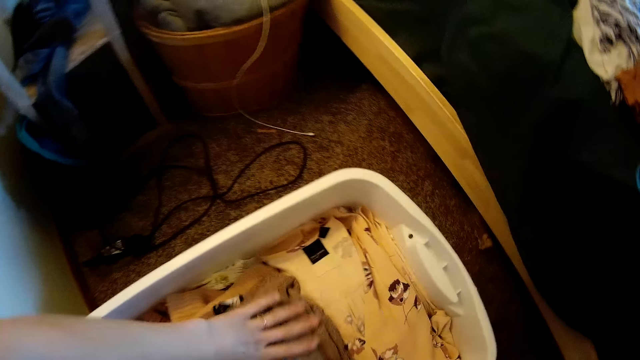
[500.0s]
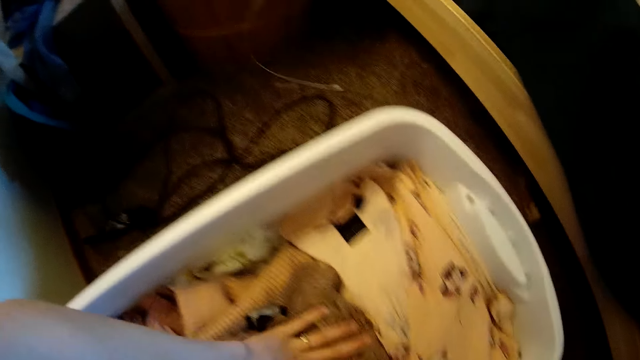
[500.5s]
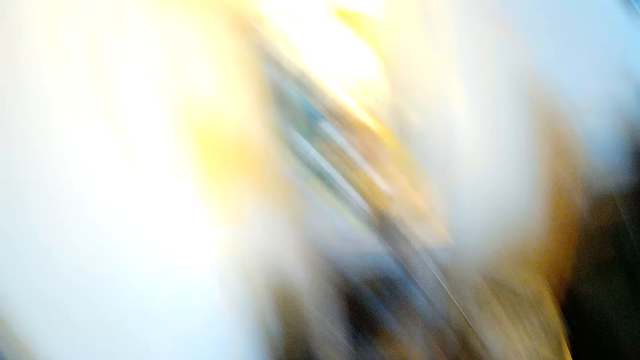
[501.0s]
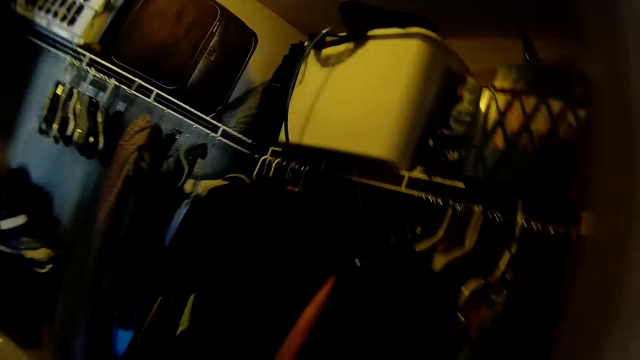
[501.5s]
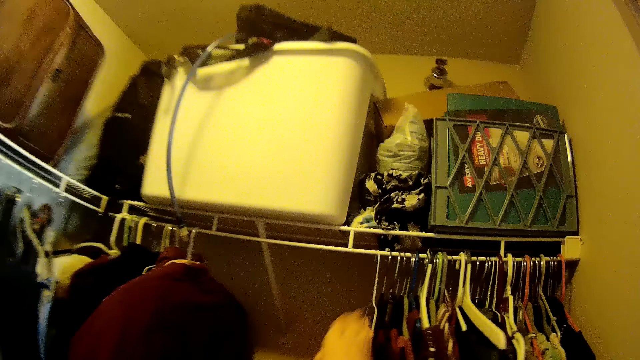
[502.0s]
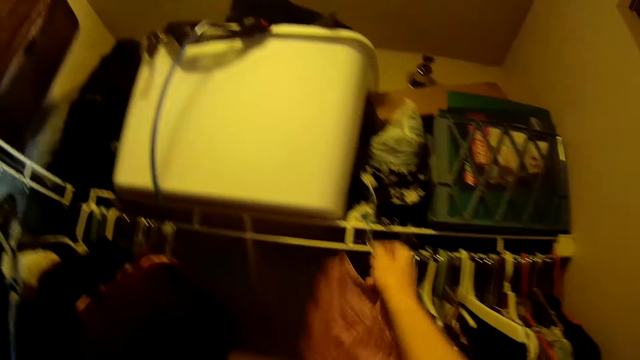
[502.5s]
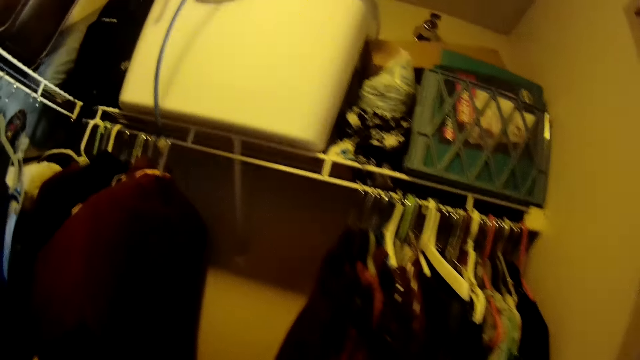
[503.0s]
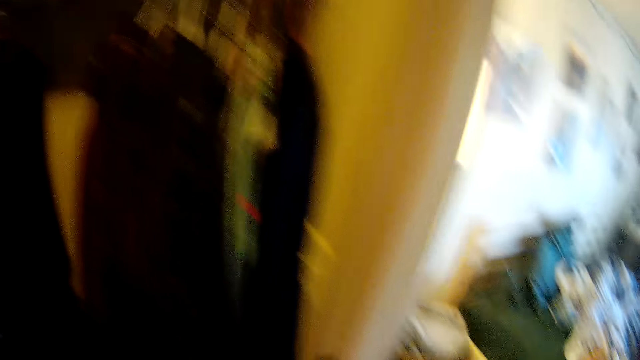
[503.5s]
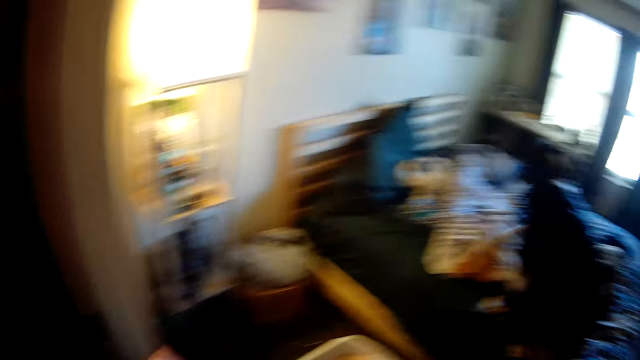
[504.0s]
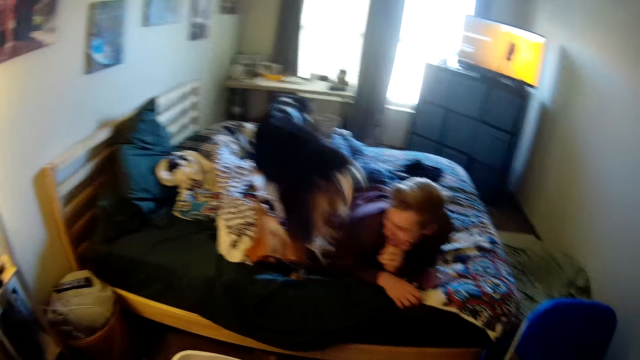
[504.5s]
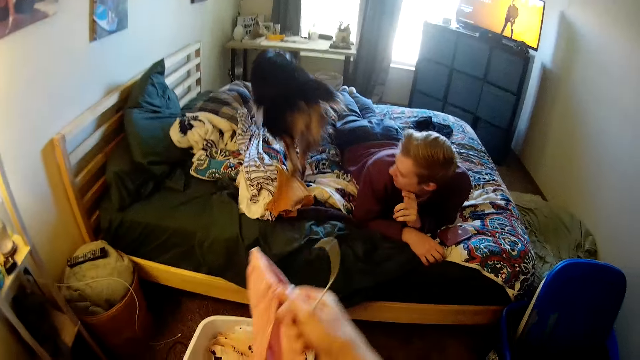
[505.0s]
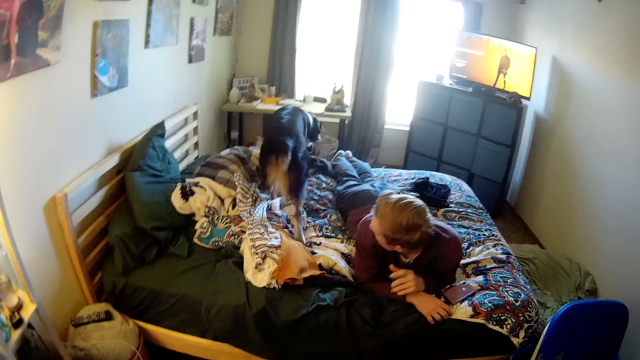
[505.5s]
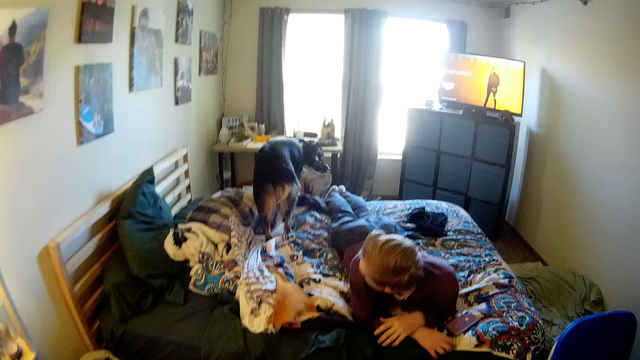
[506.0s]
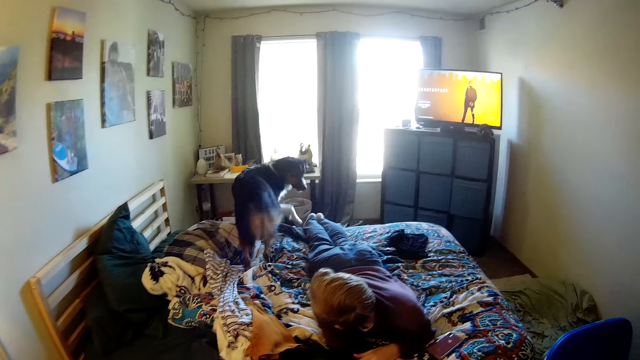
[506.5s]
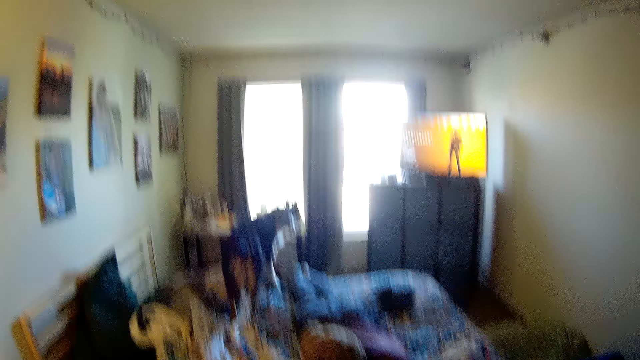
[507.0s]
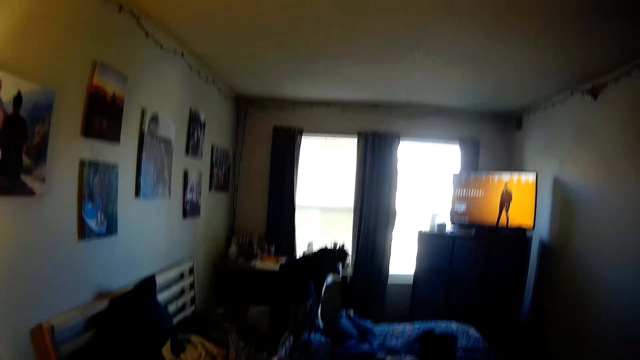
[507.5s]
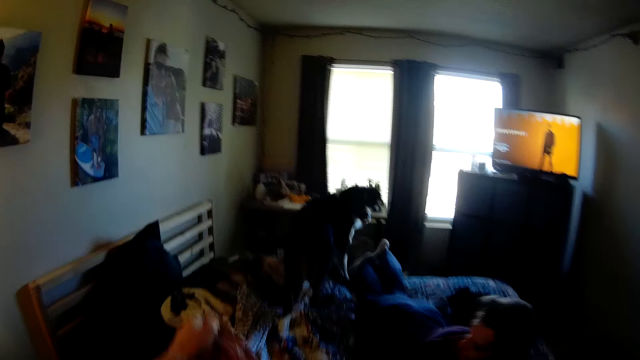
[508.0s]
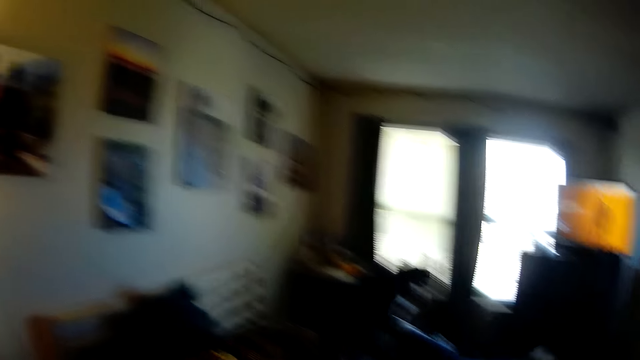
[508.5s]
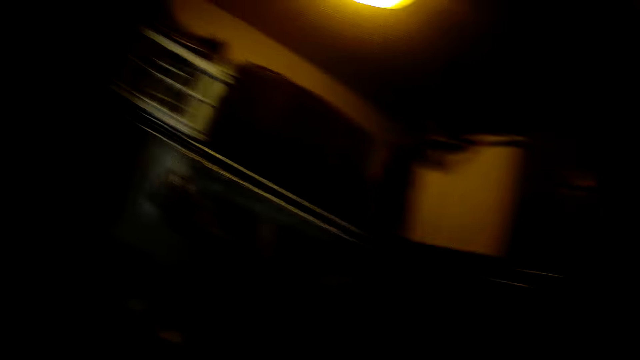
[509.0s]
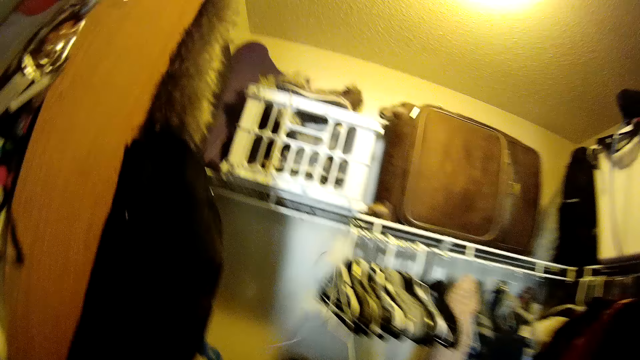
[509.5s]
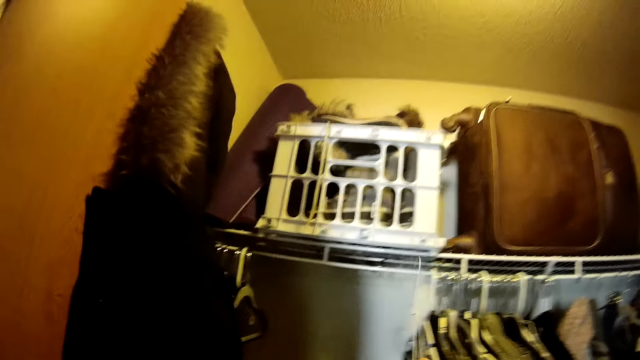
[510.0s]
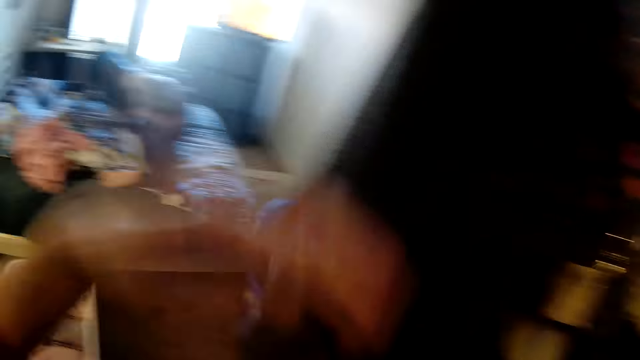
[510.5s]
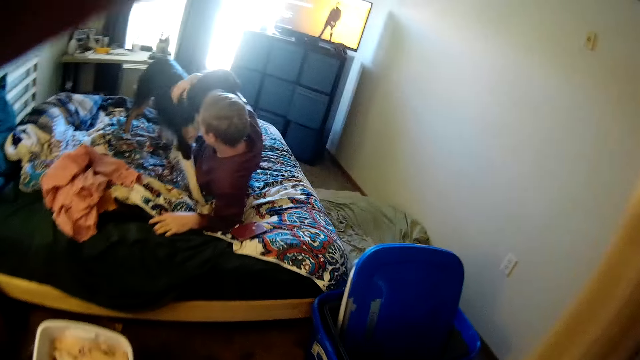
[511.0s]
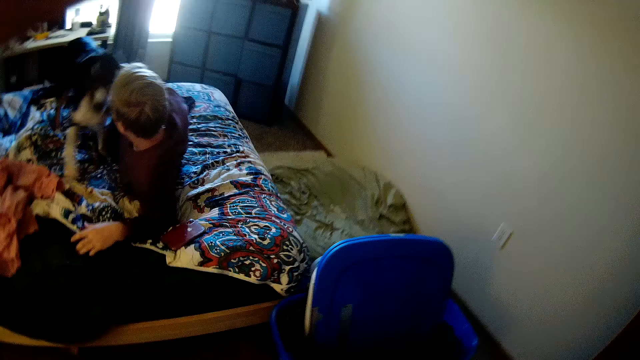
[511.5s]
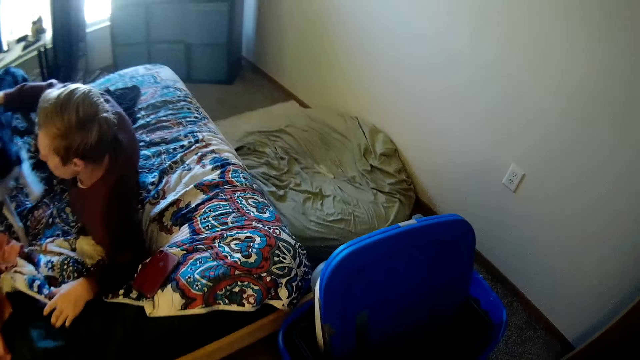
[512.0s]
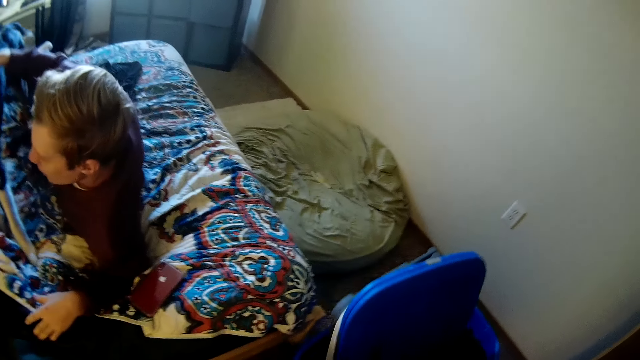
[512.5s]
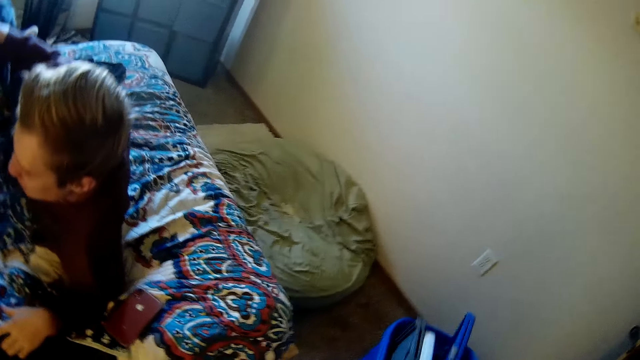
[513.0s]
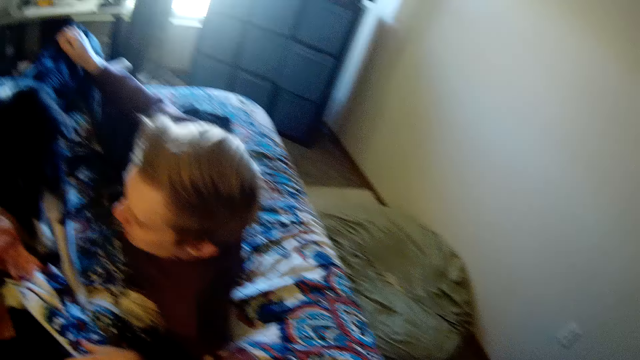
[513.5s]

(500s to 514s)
The camera wearer puts a cloth in a bucket. They press clothes in the bucket. They move. They pick a cloth from a cloth stand. They remove the cloth from the hanger. A man looks at a dog. The camera wearer looks at the dog. They remove the cloth from the hanger. They hang the hanger on the cloth stand. They raise a hand. They fold clothes. They look at the man.

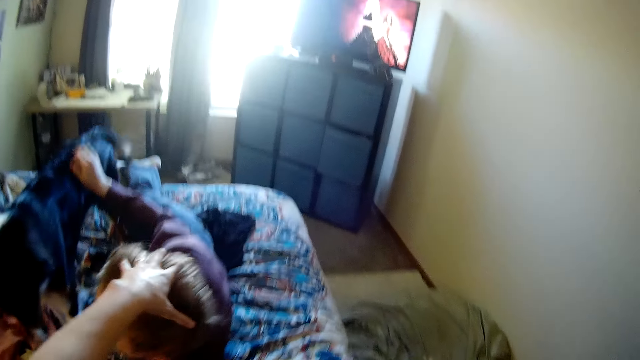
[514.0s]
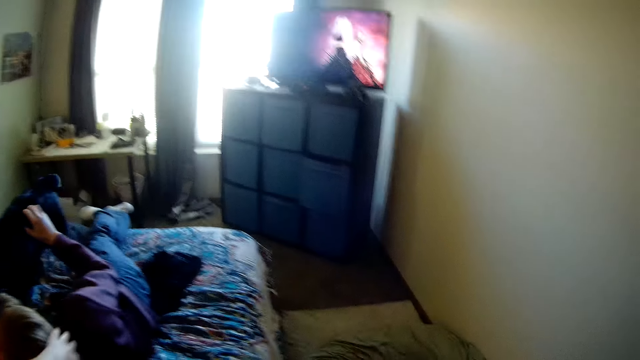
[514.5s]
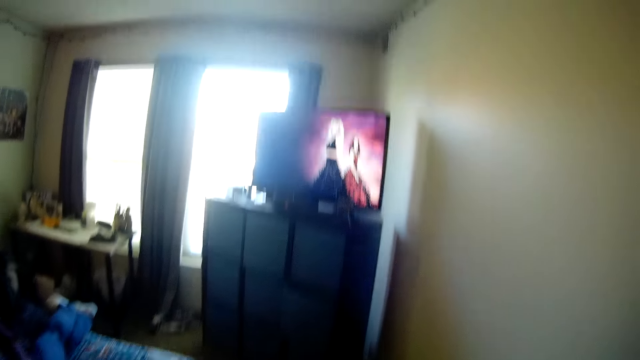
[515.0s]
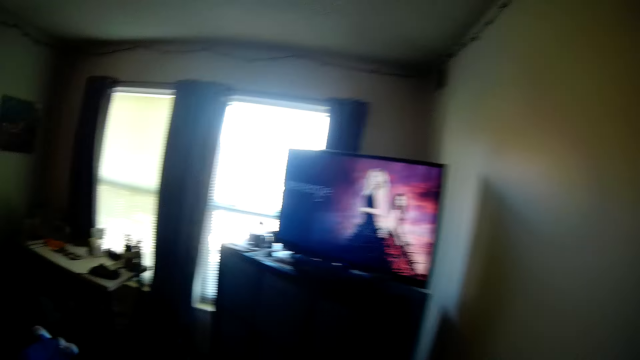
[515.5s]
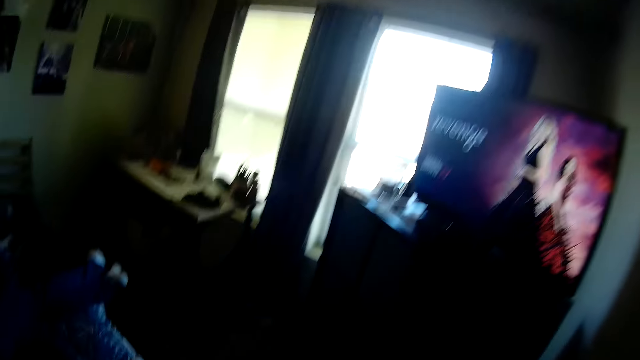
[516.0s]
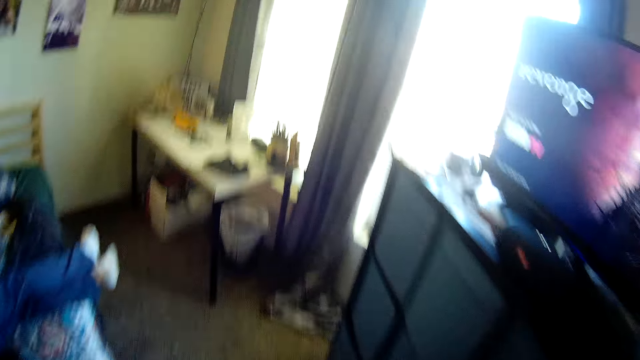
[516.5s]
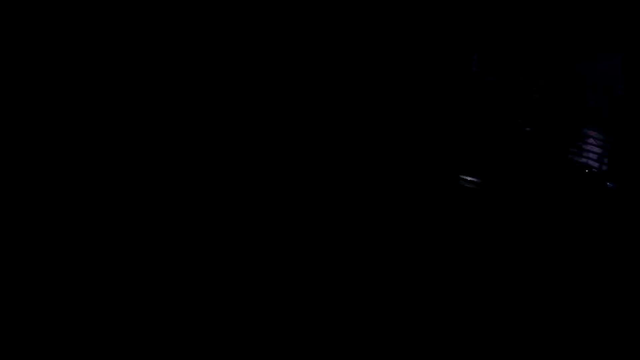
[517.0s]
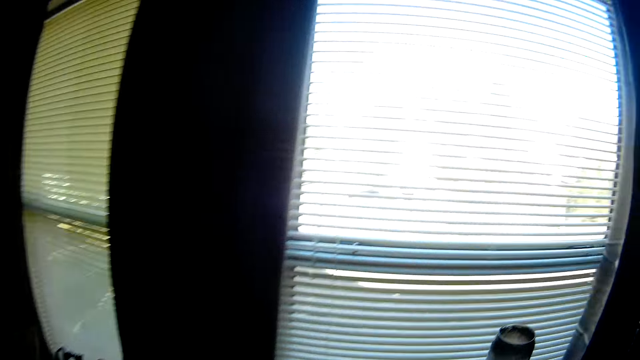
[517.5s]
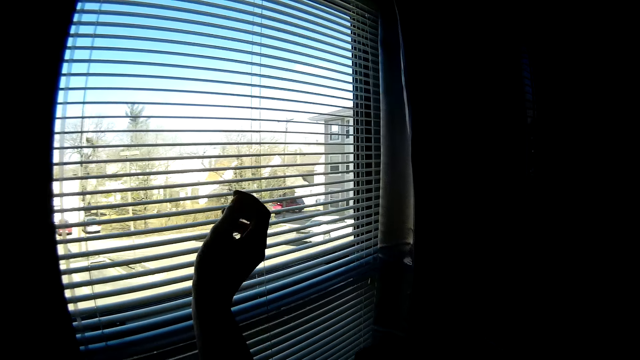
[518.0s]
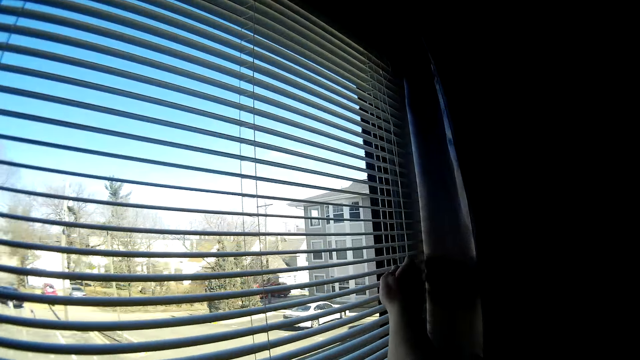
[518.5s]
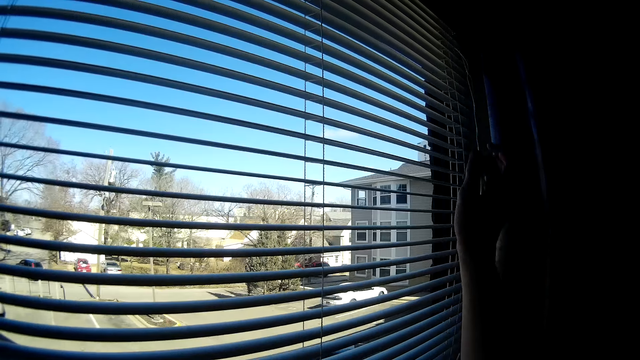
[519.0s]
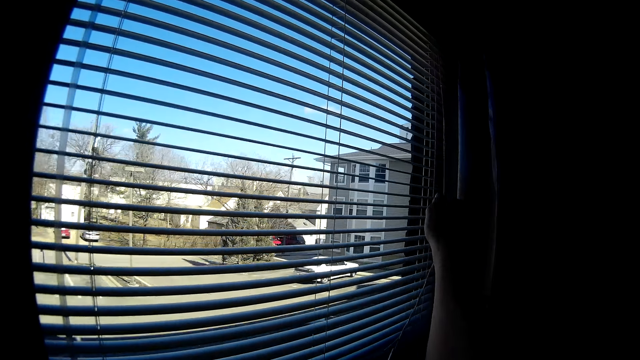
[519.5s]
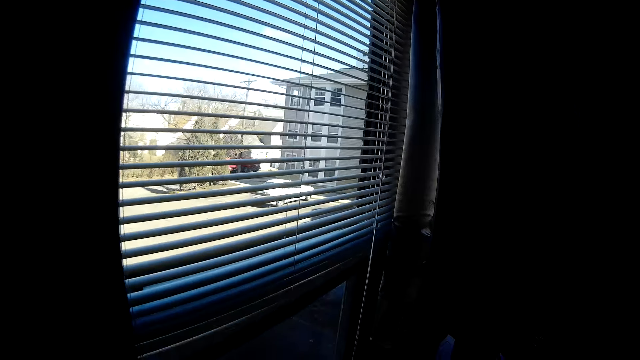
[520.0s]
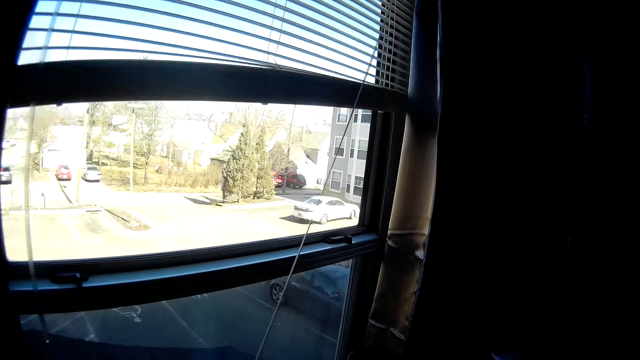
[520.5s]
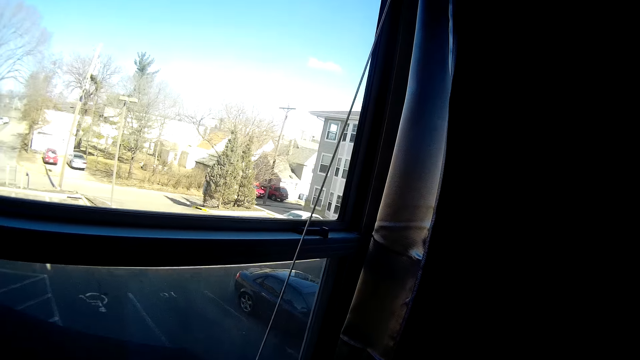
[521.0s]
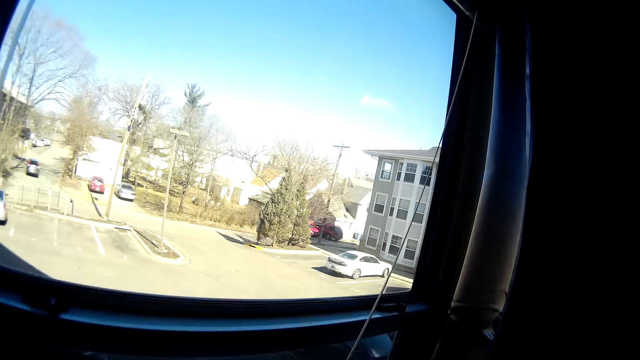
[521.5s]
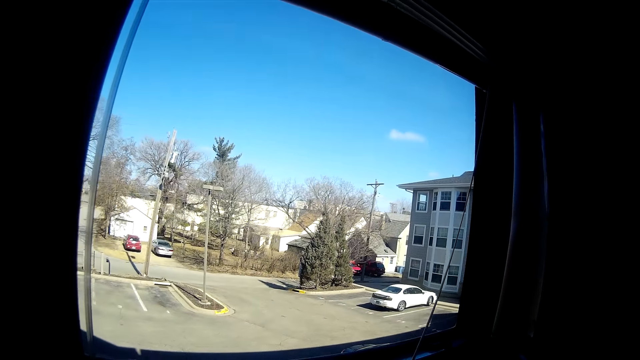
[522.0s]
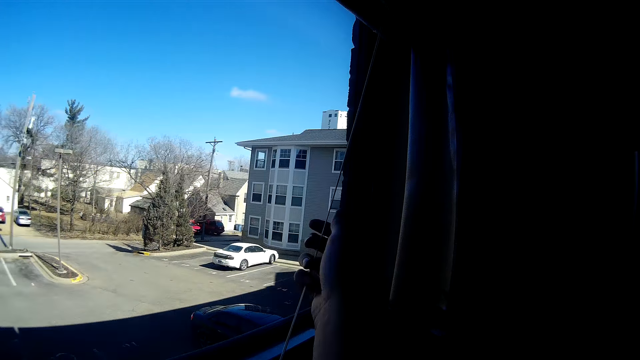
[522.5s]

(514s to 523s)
The camera wearer touches the man's head. They hold the man's hair. They move towards a television. They look out through a window. They stretch a hand. They open the curtain. They open the window.
